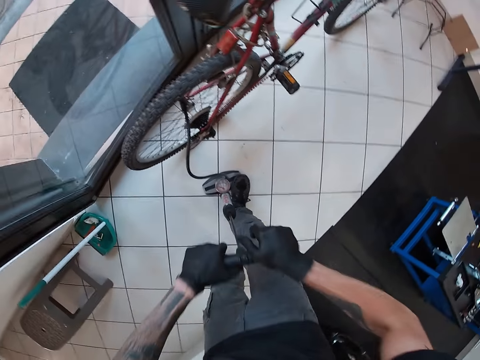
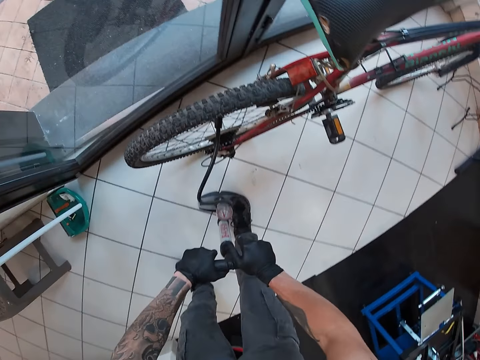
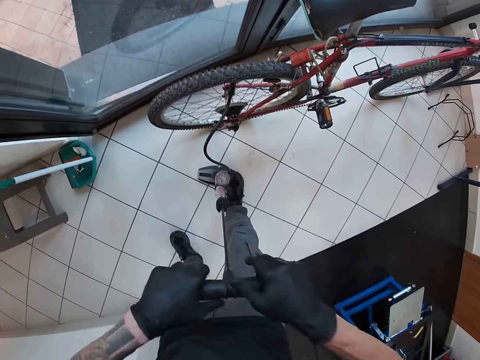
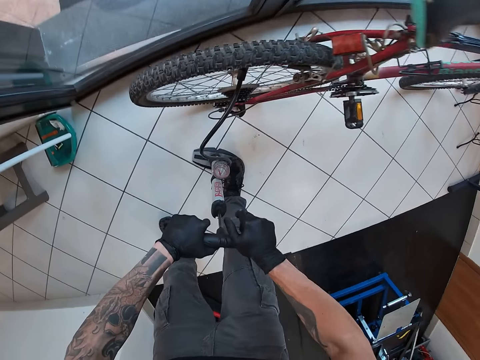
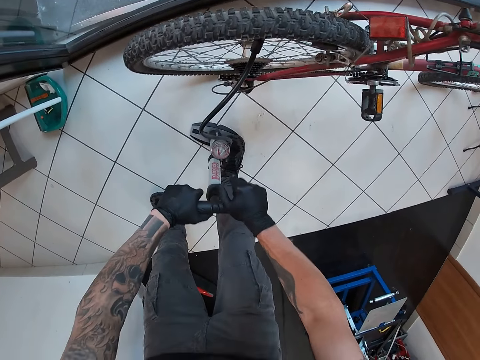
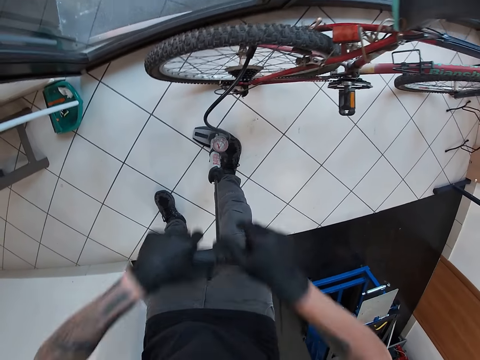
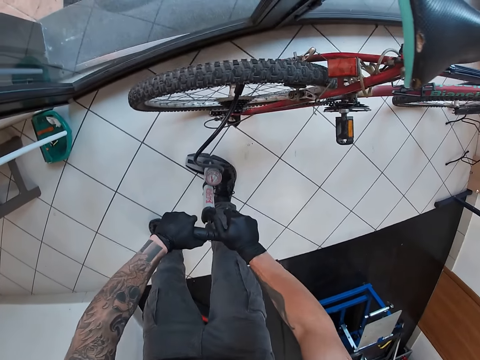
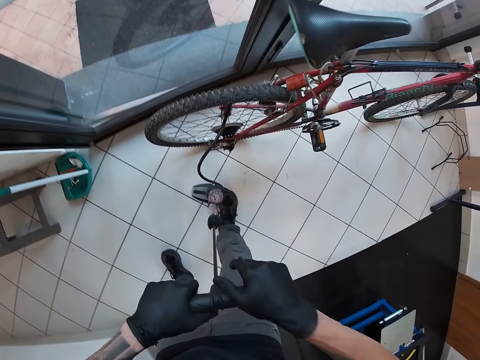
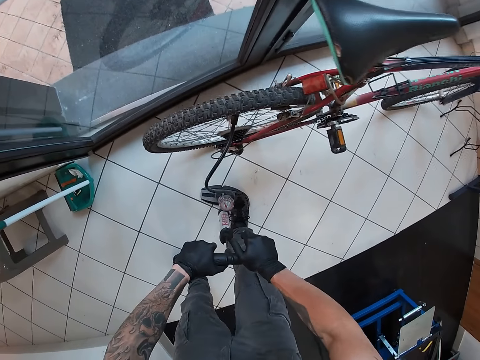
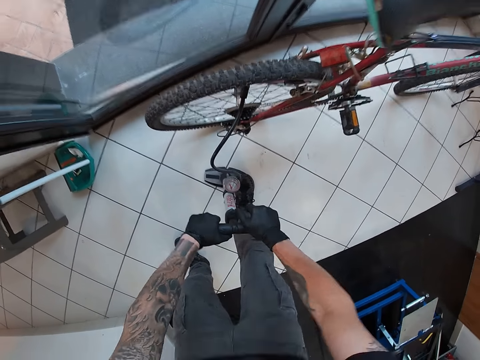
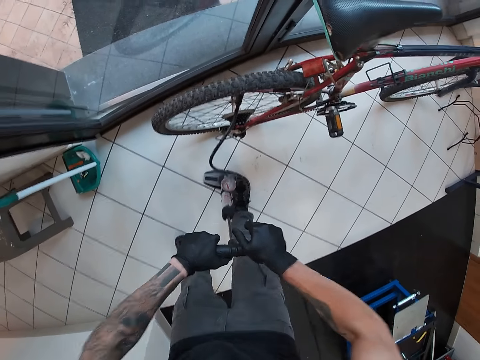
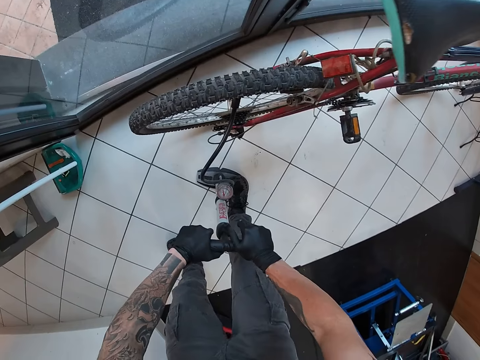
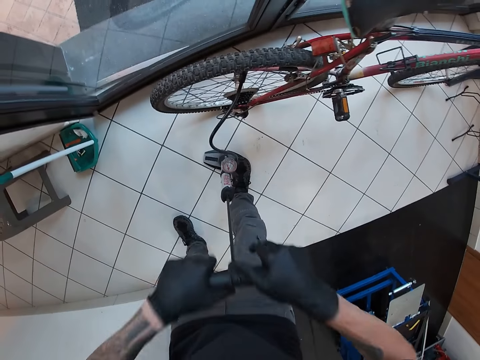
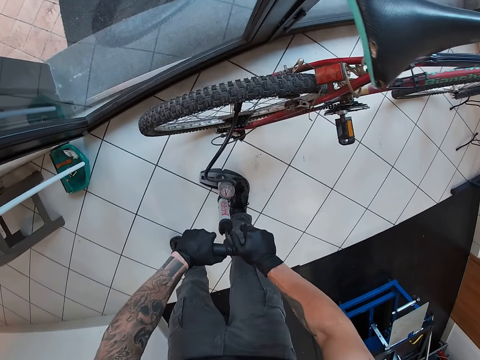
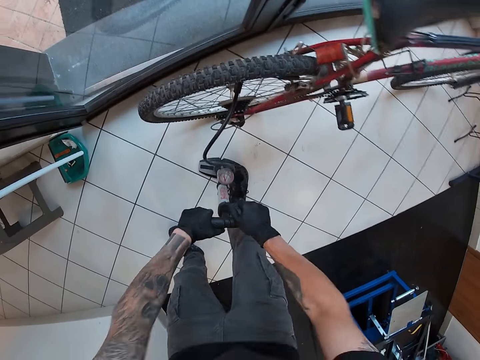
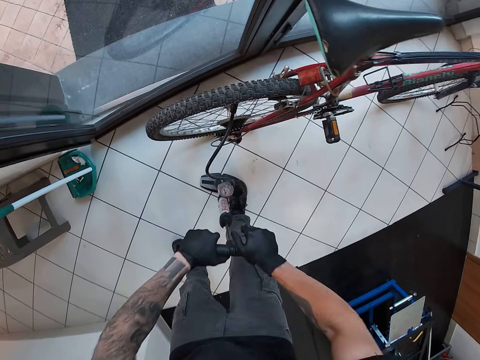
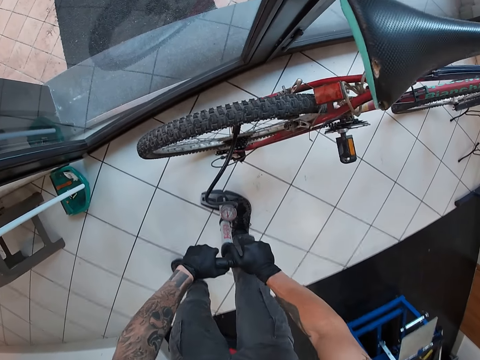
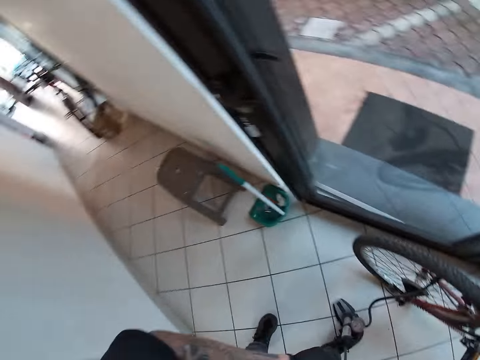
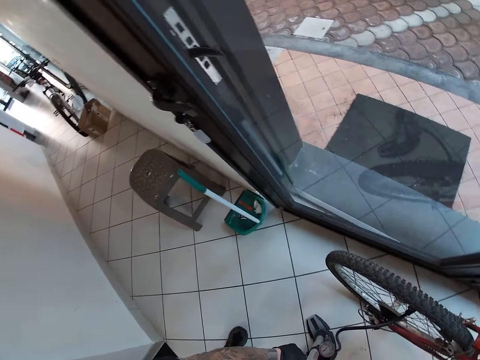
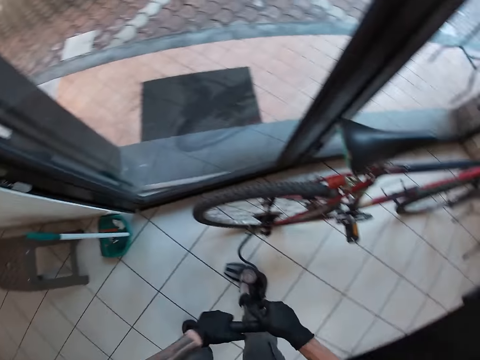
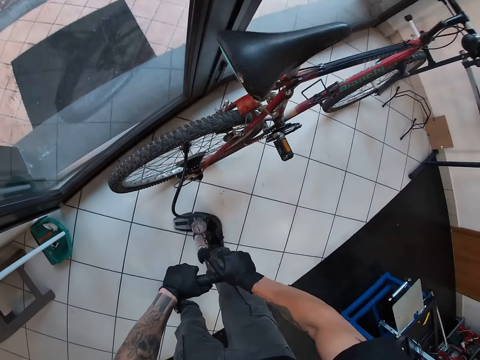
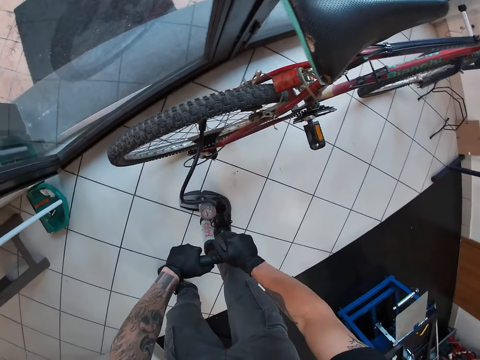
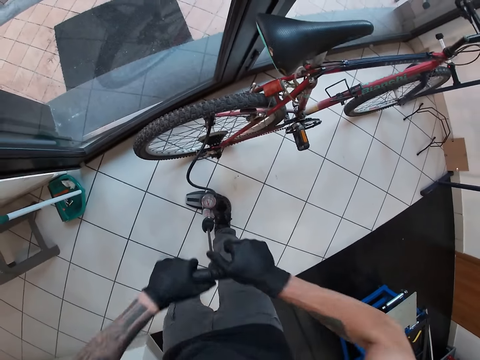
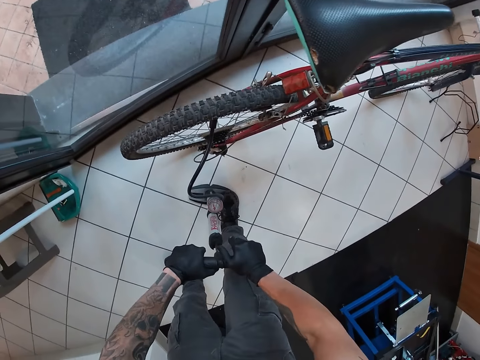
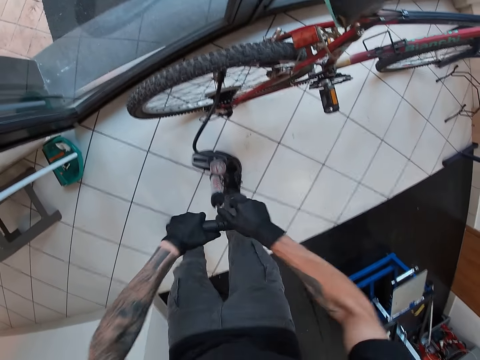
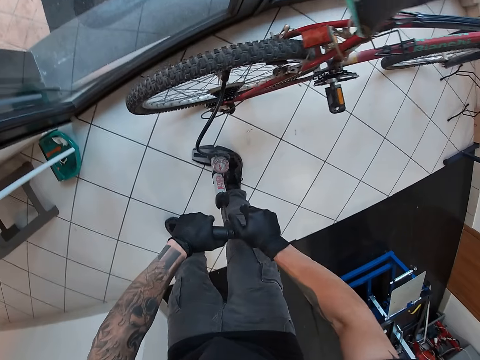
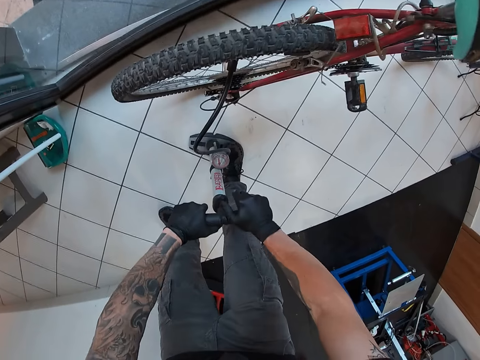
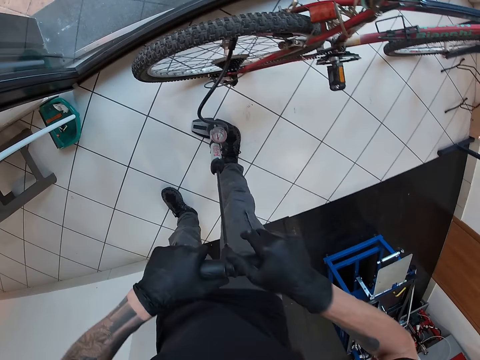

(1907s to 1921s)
The camera wearer pumps air into the bicycle tire with the bicycle pump in both hands. He looks aside. He pumps air into the bicycle tire with the bicycle pump in both hands.

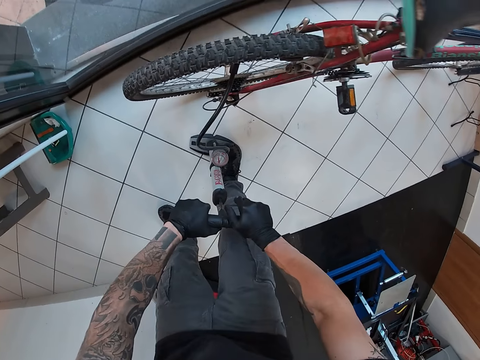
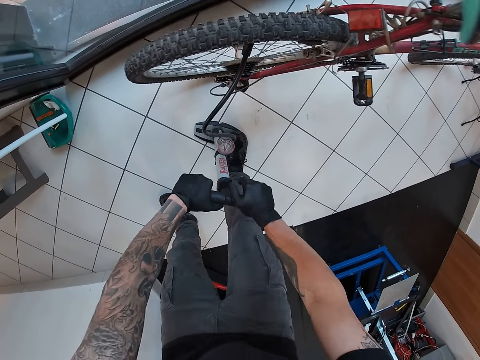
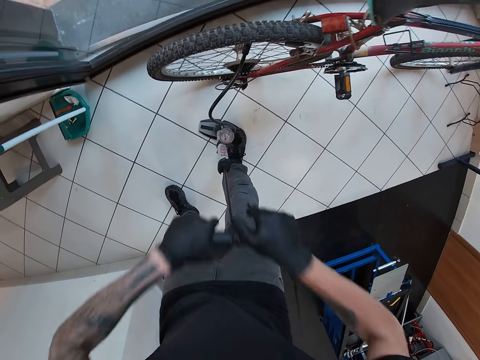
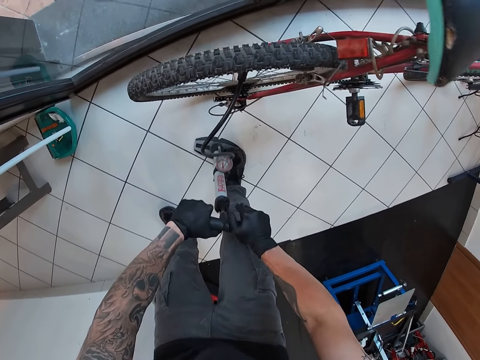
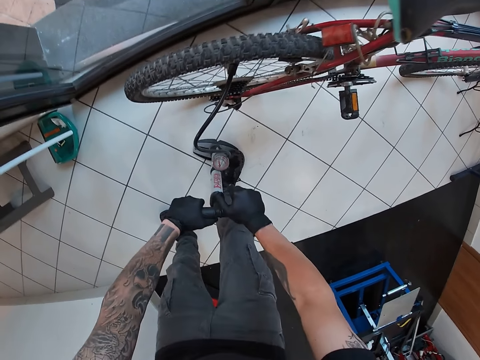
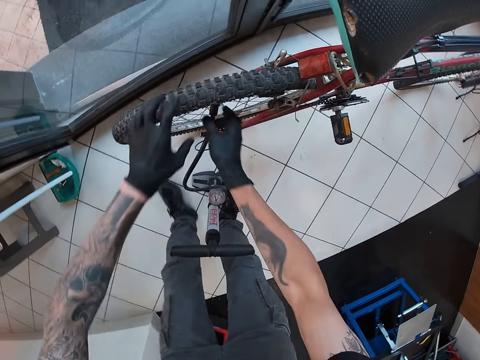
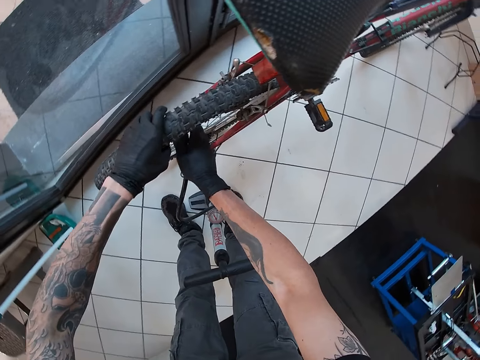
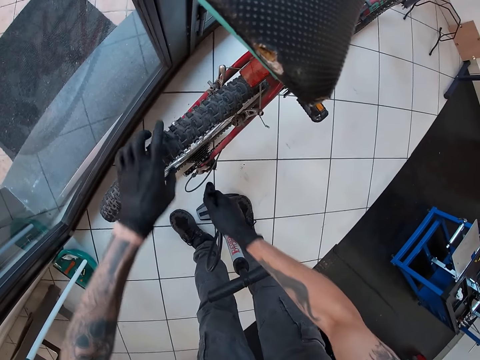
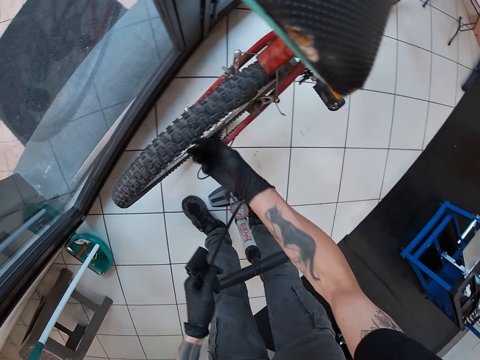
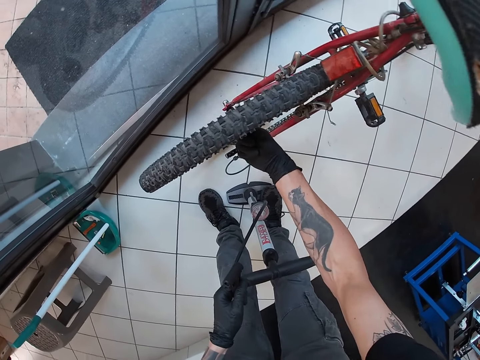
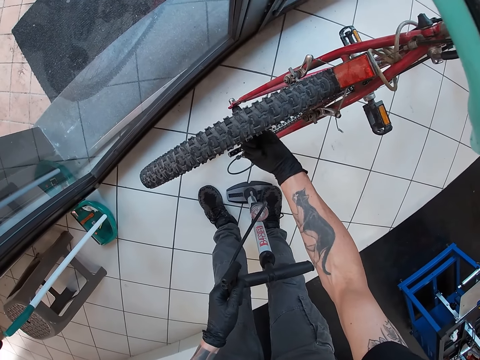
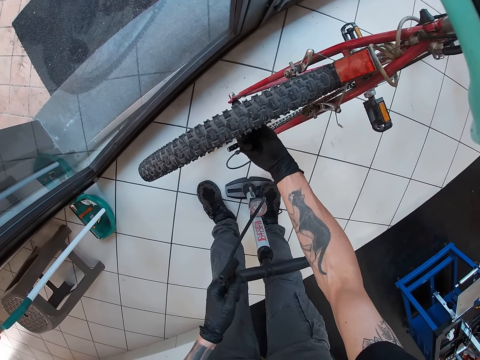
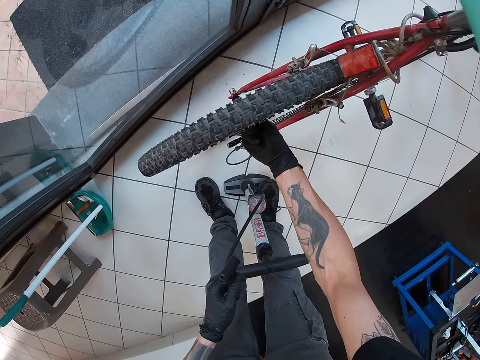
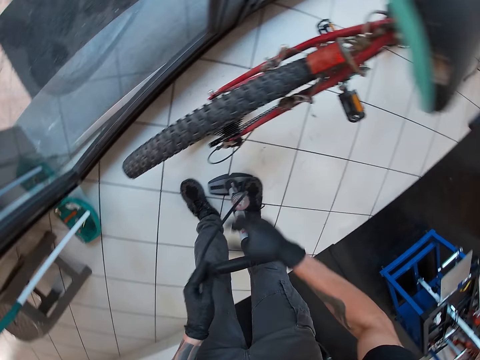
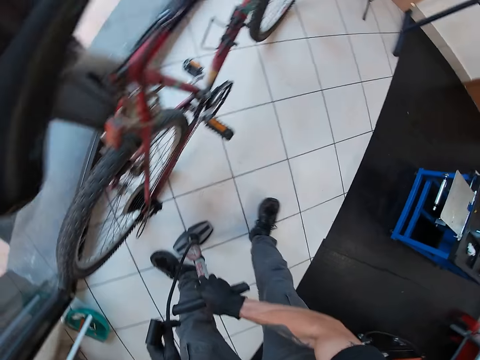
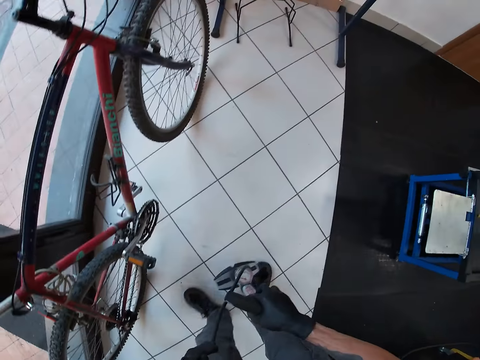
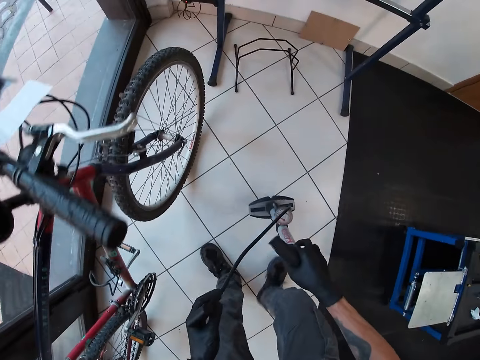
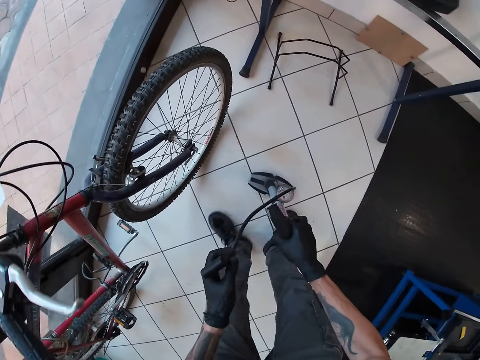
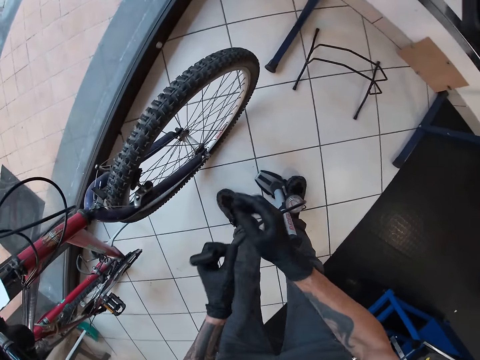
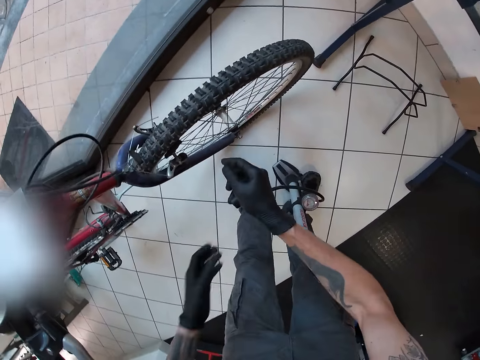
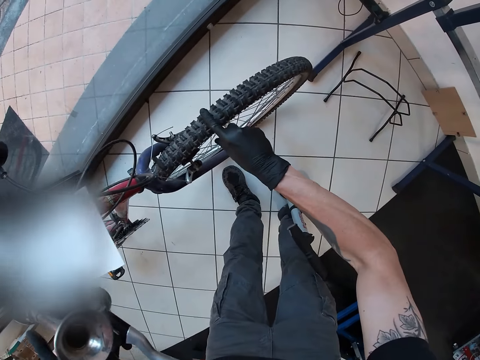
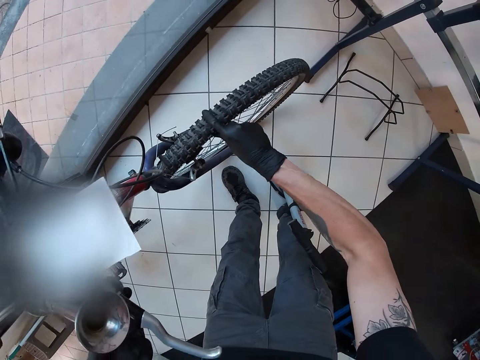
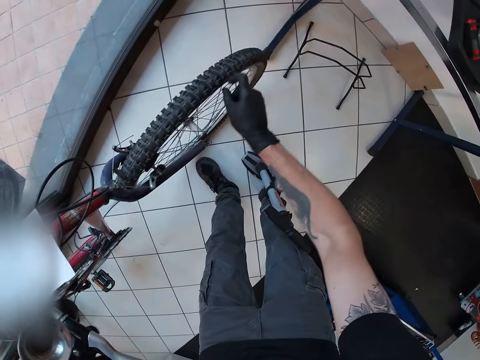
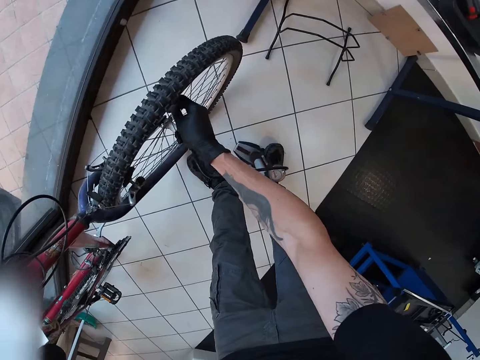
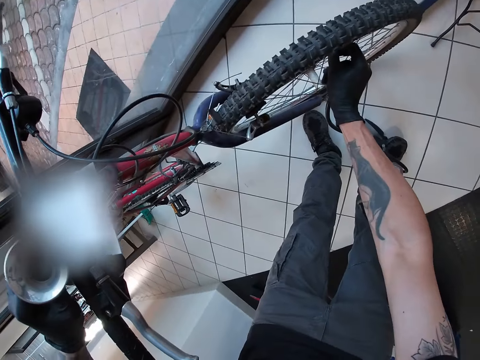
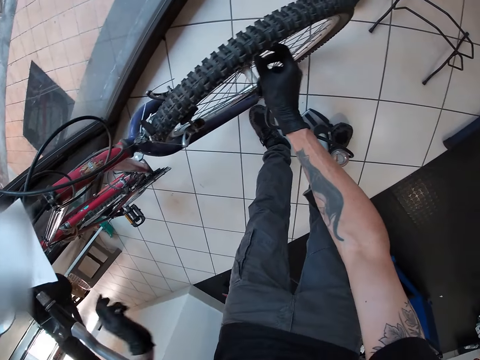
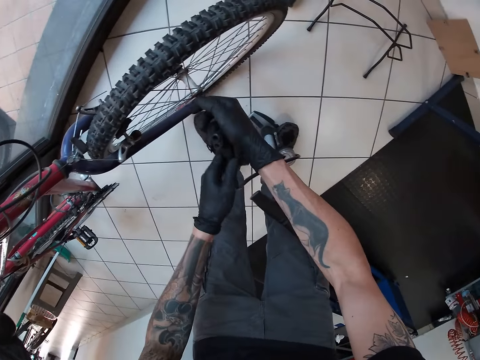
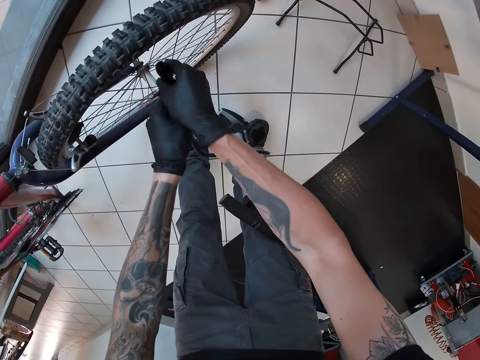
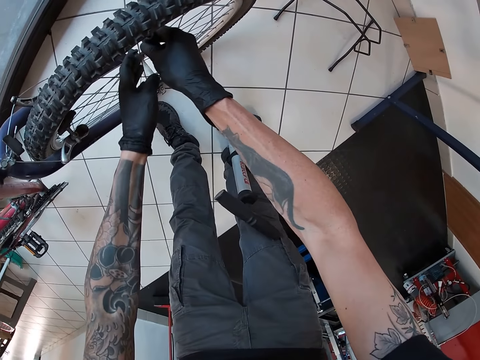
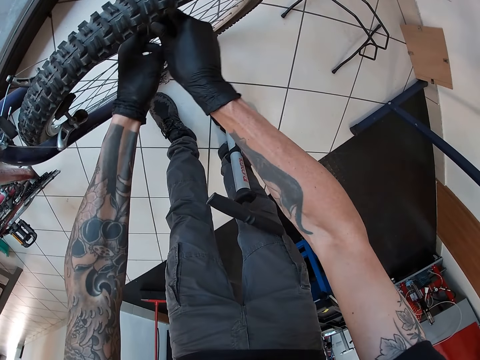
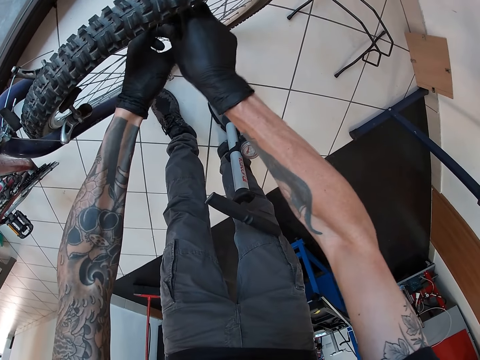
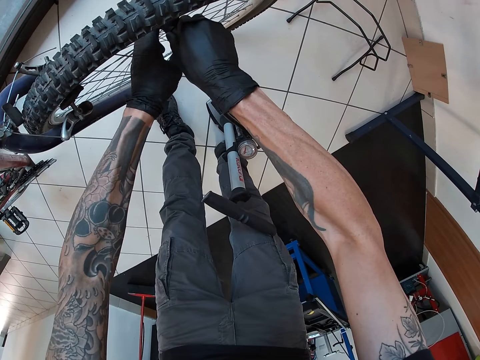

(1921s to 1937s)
The camera wearer detaches the bicycle pump head from the valve with his right hand. He passes the bicycle pump wire from his right hand to his left hand. He screws the tube valve onto the bicycle tire with his right hand. He picks up the bicycle pump from the floor with both hands. He is walking. He drops the bicycle pump on the floor with both hands. He passes the bicycle pump wire from his left hand to his right hand. He moves the bicycle tire with his right hand. He holds the tire. He rolls the tire. He unscrews the tube valve from the bicycle tire with his right hand. He attaches the bicycle pump head onto the valve with both hands.
